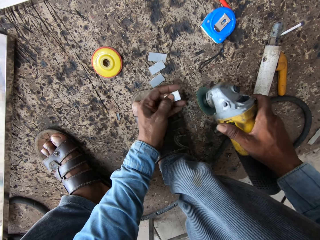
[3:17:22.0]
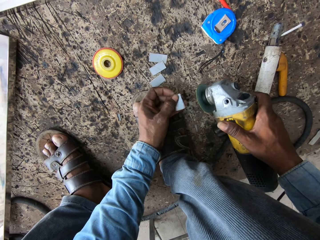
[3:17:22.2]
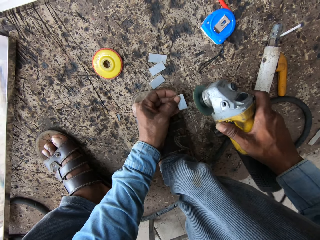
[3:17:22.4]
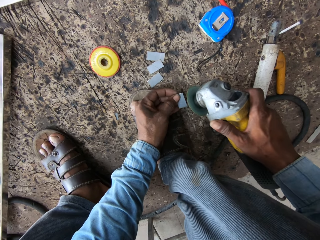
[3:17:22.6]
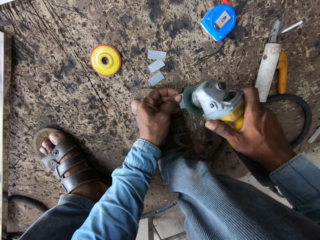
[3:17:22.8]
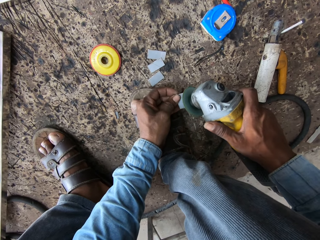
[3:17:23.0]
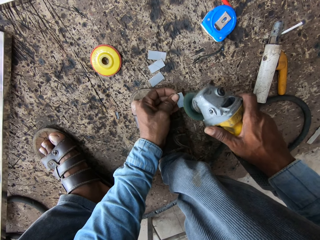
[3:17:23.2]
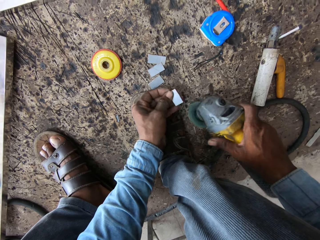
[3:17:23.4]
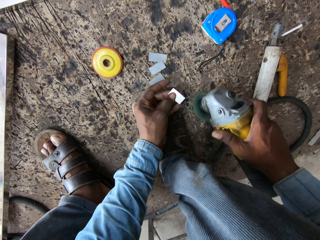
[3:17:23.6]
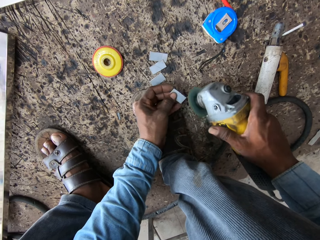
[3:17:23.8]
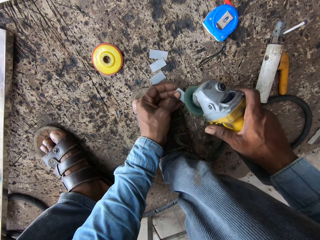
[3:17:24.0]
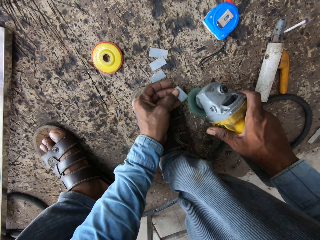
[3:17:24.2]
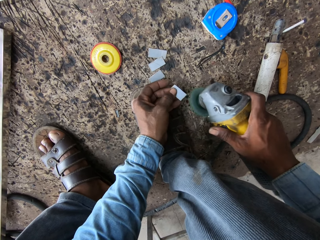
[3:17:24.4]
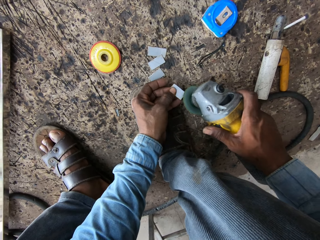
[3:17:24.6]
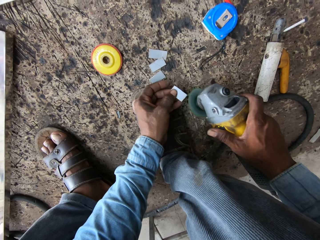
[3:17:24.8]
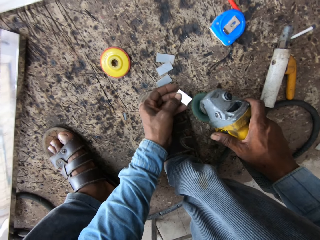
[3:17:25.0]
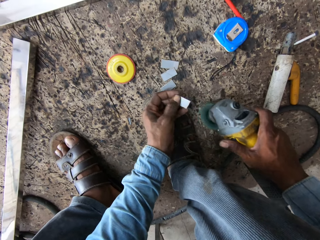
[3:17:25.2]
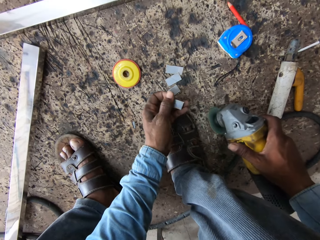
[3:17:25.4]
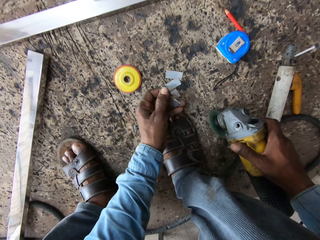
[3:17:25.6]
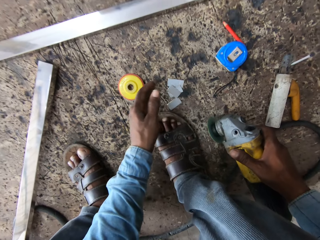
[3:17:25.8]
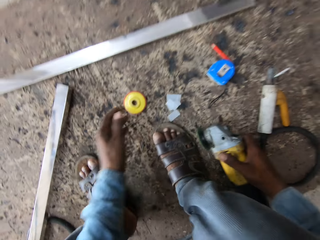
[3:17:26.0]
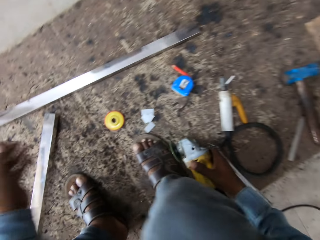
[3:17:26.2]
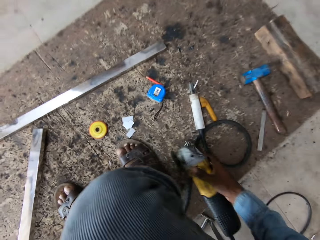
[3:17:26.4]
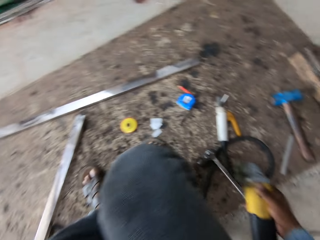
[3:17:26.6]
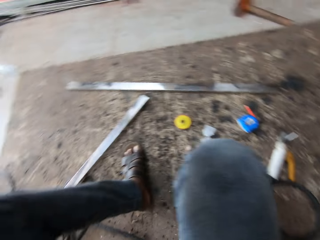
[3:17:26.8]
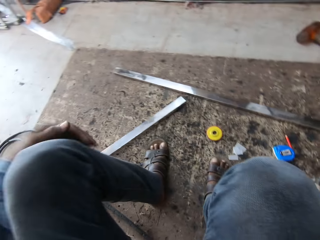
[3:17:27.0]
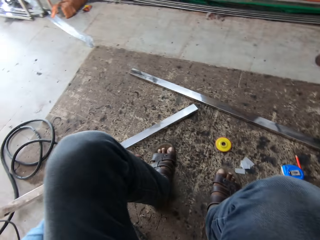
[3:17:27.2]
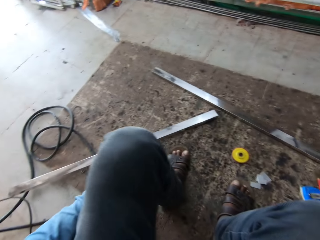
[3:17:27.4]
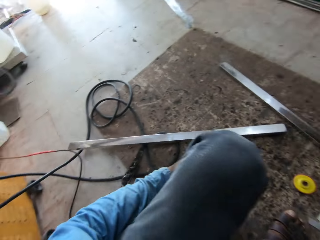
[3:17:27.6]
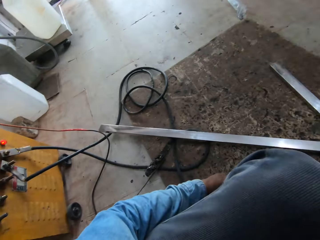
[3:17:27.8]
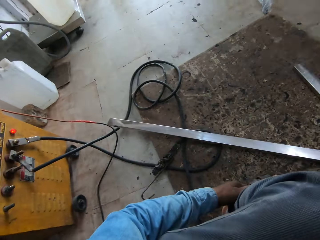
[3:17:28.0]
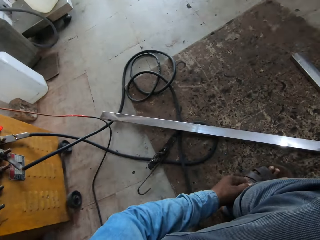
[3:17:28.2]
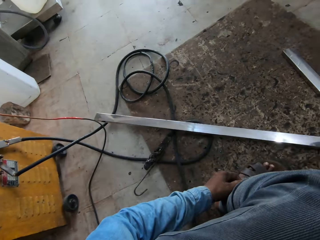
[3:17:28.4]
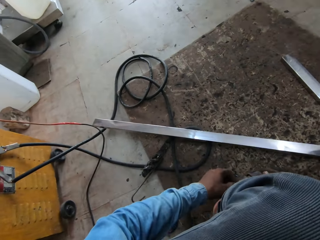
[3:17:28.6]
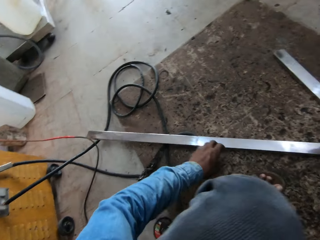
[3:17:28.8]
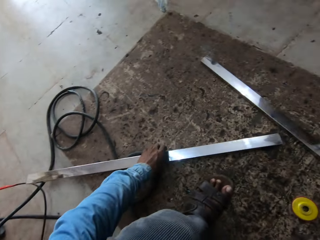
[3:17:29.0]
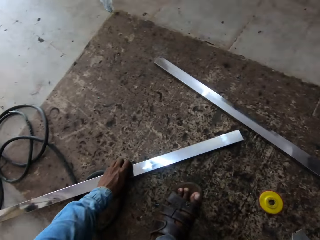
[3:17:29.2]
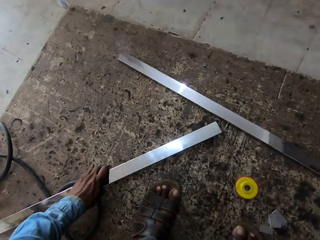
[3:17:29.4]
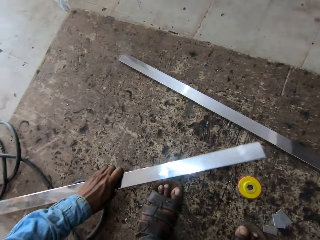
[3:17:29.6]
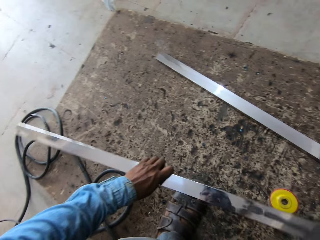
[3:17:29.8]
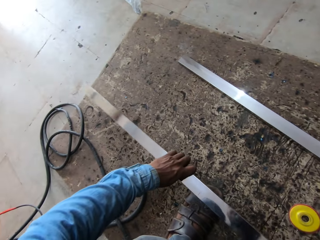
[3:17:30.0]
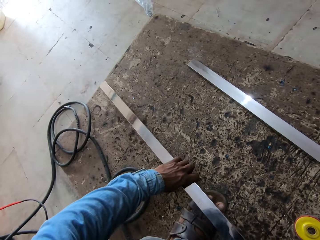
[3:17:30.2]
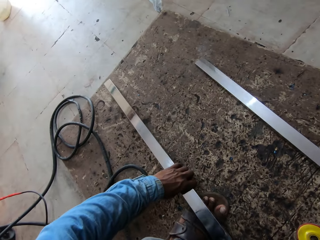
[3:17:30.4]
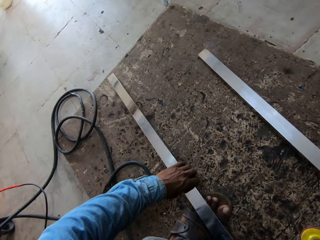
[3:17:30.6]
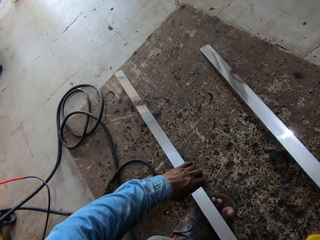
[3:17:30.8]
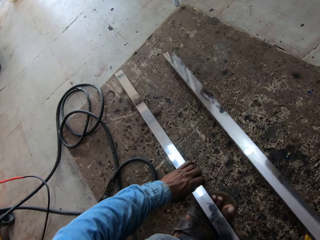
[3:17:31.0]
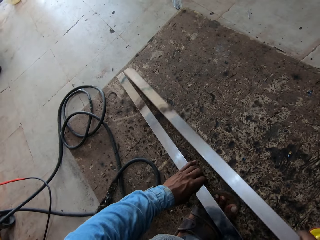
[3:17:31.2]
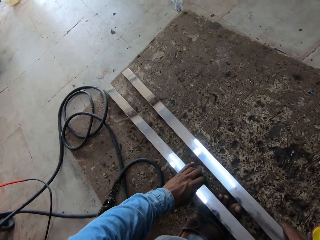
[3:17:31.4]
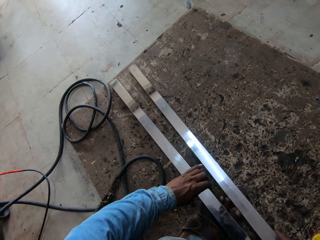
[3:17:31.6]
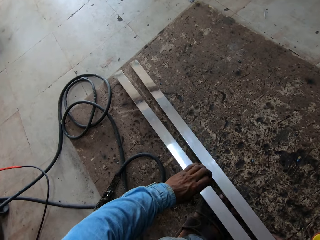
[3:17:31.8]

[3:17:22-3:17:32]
The camera wearer puts the piece of metal bar on the floor. He holds his trousers. He holds the metal rod.

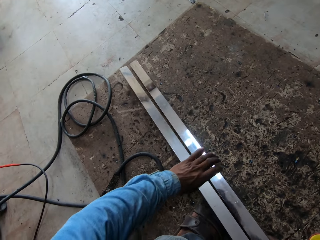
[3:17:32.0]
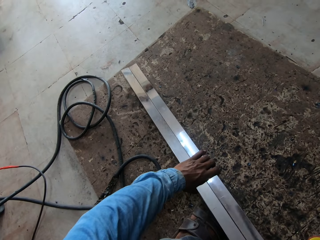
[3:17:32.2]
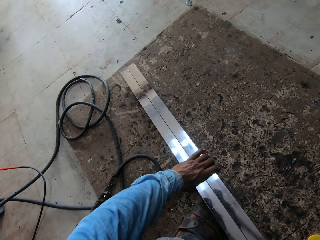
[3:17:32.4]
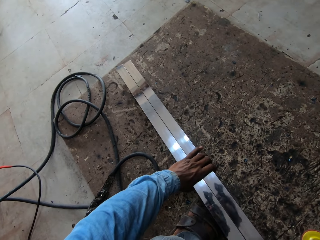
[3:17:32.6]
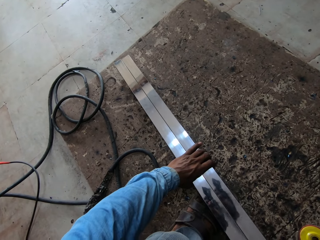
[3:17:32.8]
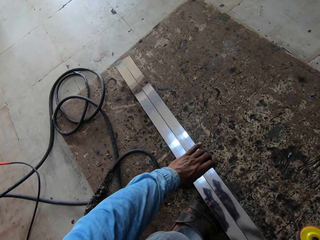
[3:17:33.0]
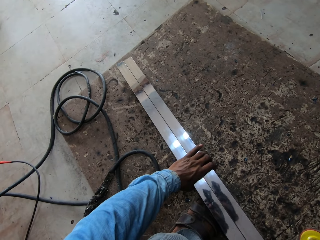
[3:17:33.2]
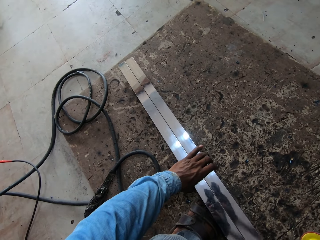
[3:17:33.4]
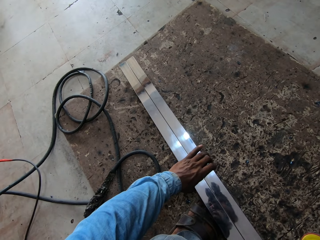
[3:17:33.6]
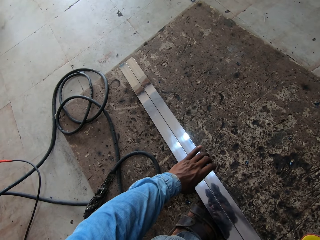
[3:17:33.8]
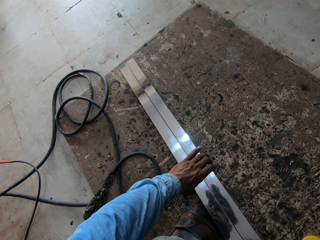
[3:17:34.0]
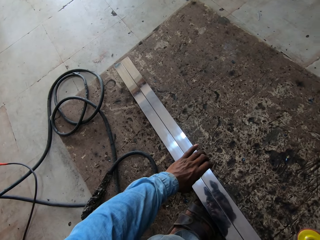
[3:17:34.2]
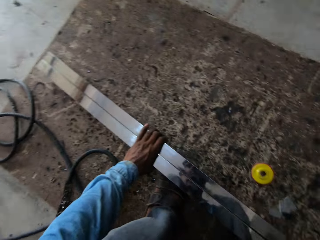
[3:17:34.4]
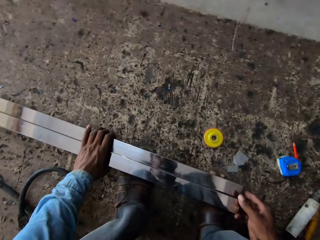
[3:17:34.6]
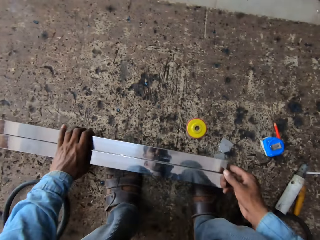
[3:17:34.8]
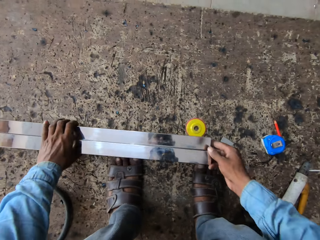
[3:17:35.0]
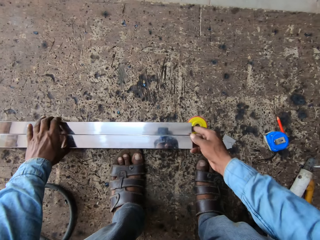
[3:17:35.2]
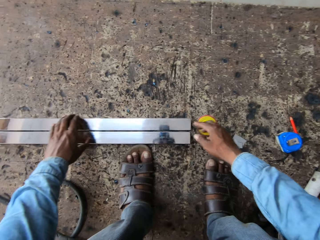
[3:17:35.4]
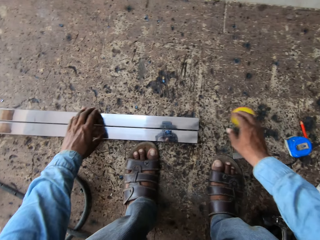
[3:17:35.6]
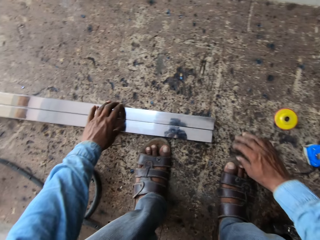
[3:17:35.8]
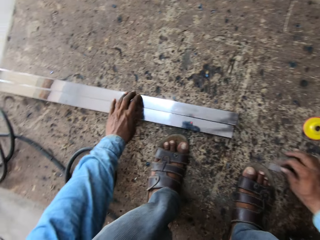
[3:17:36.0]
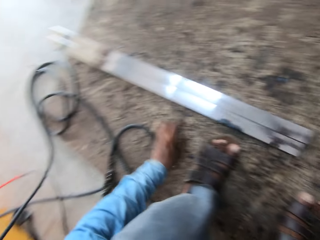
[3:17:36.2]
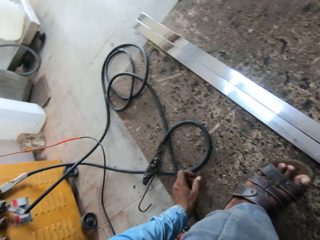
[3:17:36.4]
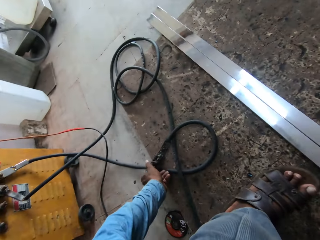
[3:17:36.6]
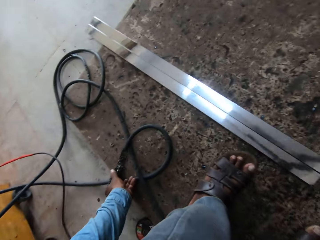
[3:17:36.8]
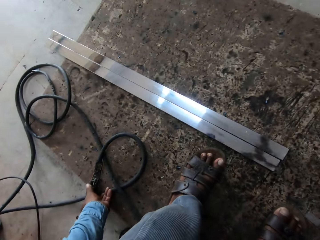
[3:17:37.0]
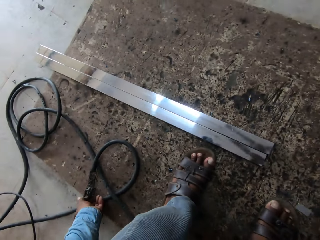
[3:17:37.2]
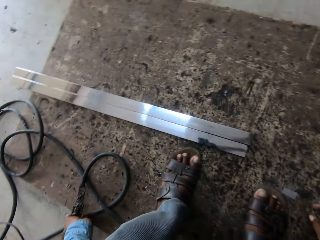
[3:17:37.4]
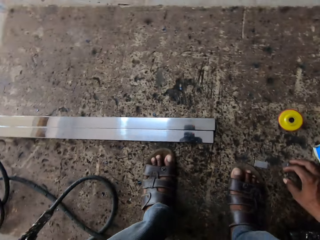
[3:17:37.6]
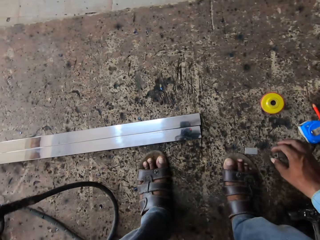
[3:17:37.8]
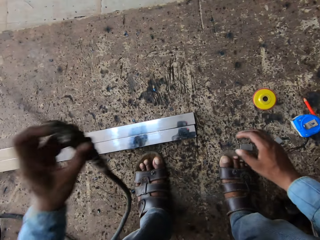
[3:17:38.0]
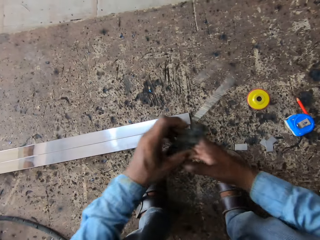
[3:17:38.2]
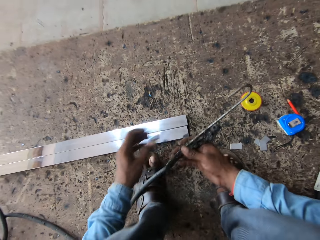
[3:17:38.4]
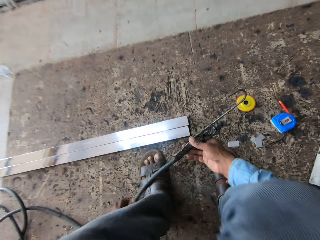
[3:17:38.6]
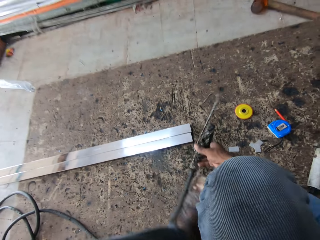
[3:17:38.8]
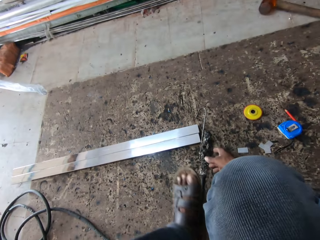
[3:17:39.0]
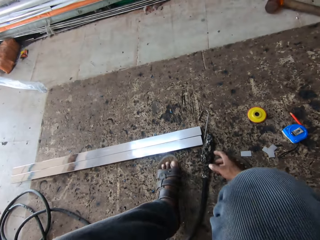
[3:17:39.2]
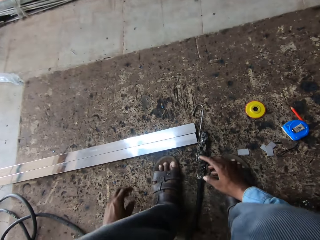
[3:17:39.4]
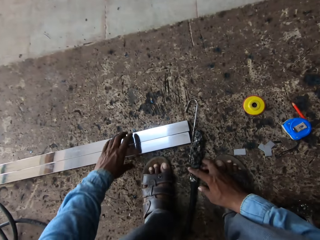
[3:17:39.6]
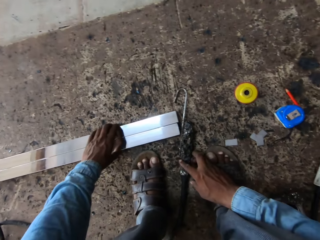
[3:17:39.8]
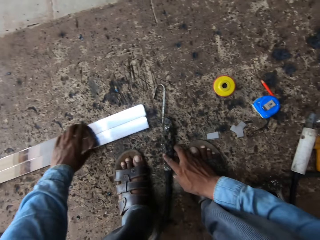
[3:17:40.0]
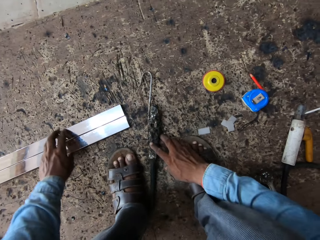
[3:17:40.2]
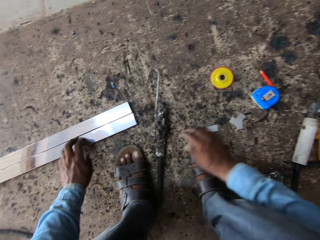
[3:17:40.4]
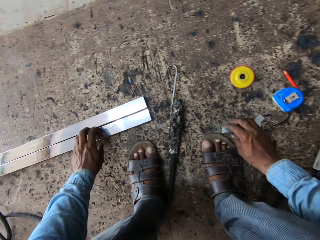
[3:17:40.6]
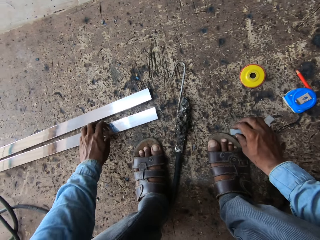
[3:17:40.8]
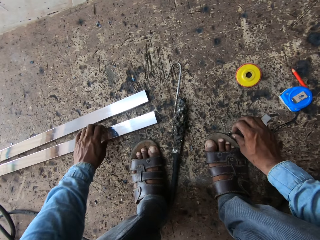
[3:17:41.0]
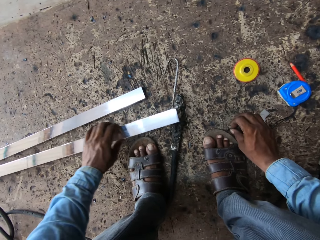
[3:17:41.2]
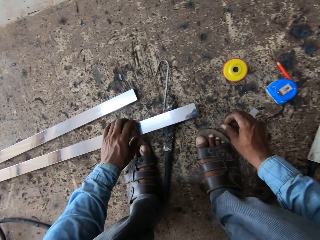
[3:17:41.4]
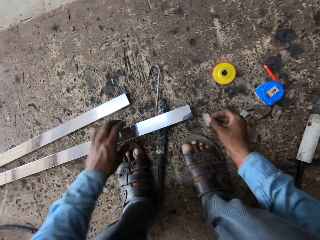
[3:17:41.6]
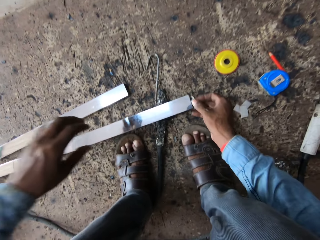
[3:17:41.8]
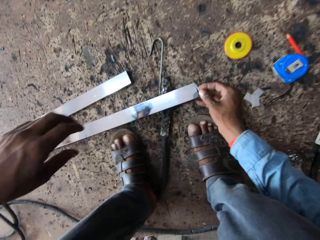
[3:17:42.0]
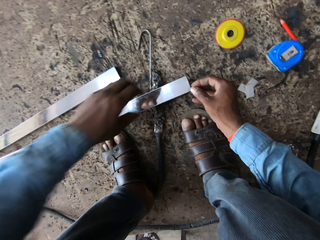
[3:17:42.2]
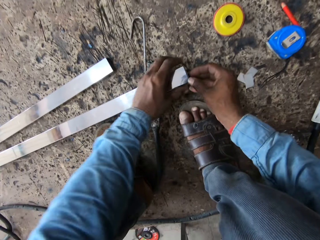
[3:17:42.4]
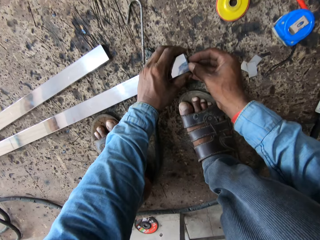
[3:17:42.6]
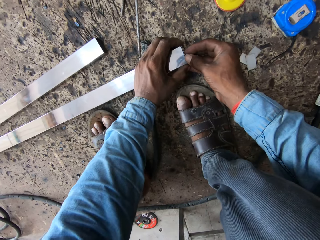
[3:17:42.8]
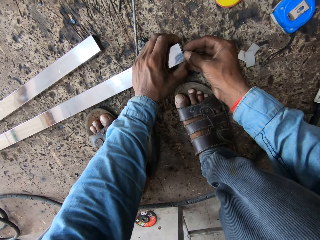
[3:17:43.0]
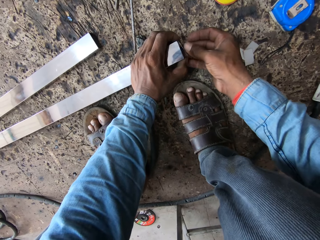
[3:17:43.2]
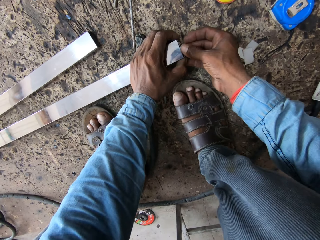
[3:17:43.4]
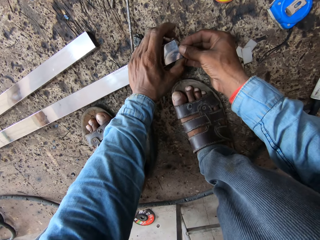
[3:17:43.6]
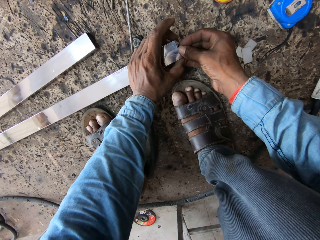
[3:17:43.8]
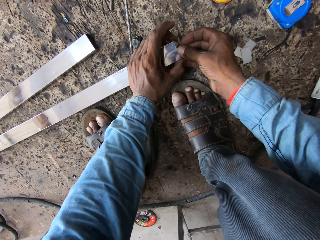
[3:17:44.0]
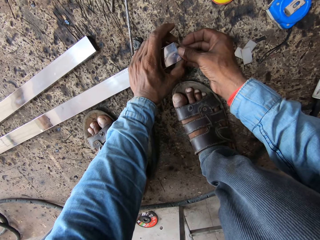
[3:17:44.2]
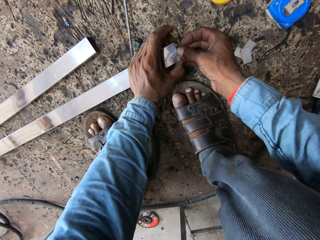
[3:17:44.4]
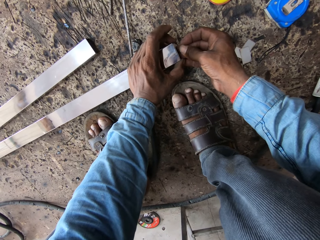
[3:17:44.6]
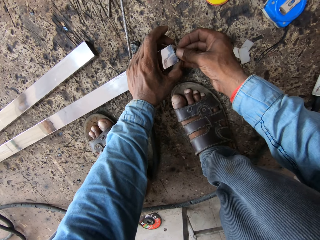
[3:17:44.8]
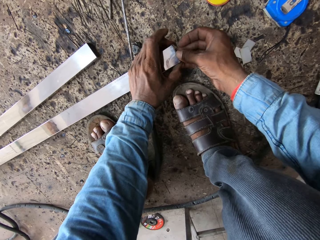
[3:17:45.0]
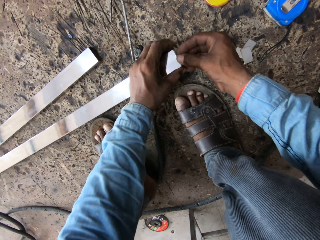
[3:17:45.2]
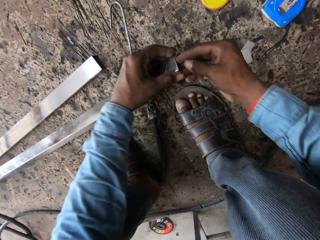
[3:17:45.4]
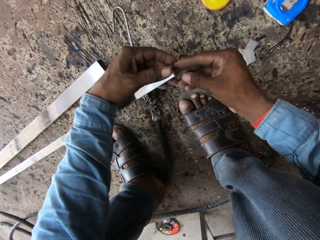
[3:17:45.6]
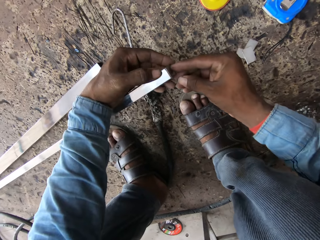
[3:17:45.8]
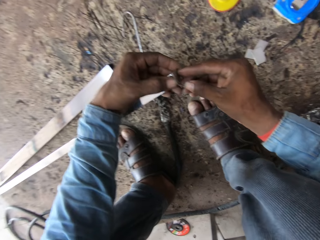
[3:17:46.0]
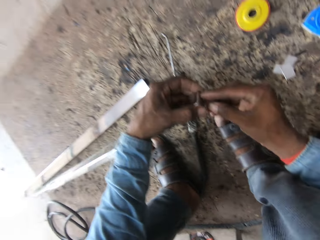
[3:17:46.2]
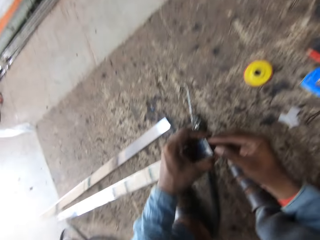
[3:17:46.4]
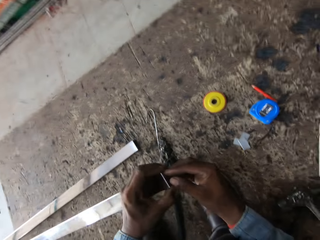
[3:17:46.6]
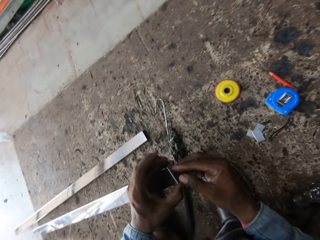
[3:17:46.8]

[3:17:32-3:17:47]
The camera wearer holds both metals. They align the metal bars. They hold the metal rods with both hands. They hold the neutral. They hold the metal rod. They hold a piece of metal bar. They fix the metal bar with small bars.
